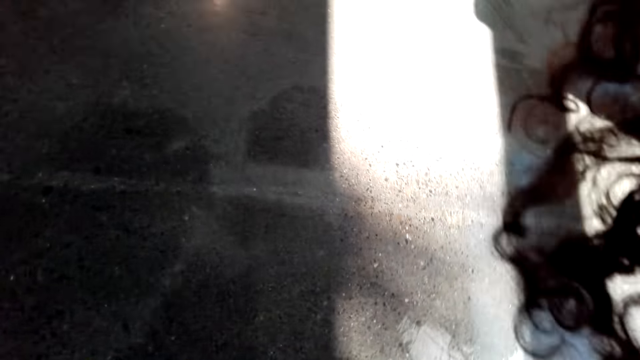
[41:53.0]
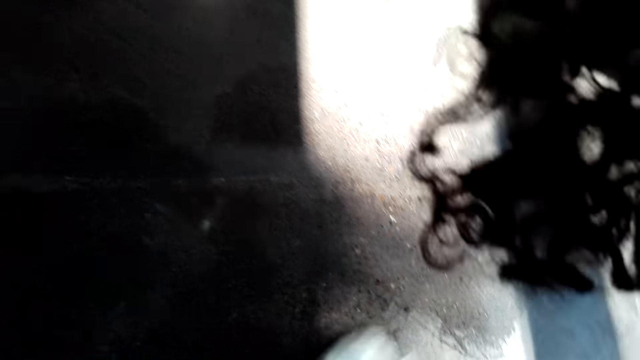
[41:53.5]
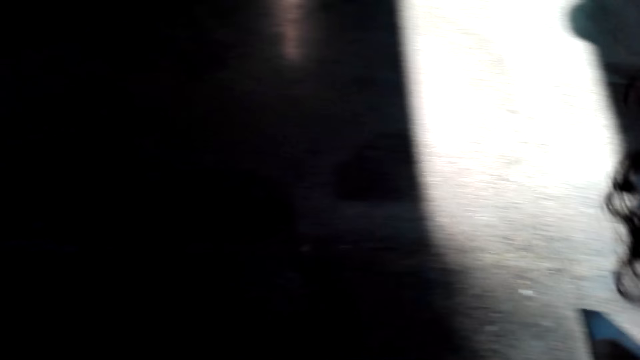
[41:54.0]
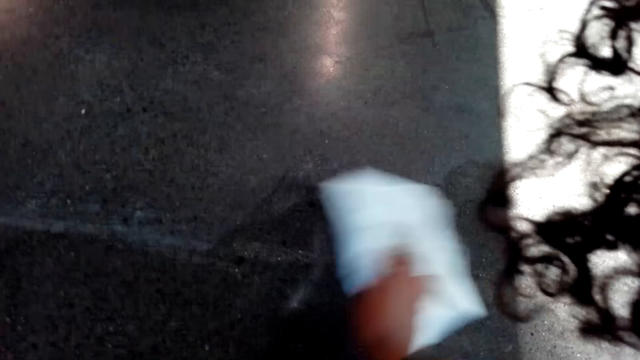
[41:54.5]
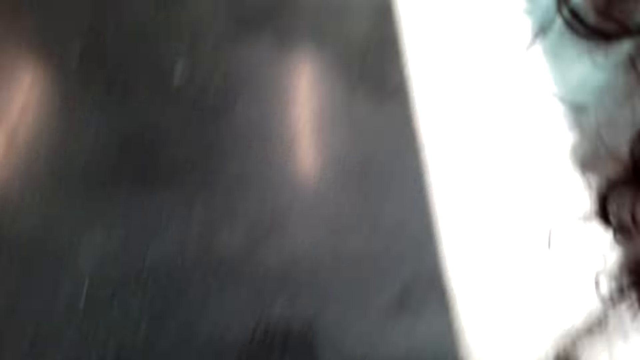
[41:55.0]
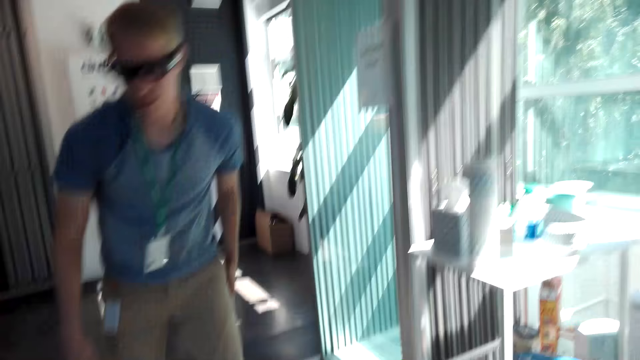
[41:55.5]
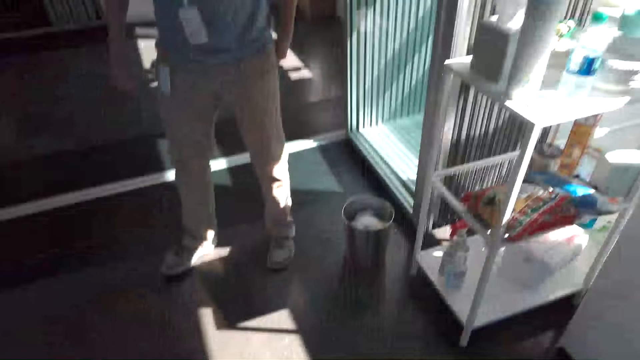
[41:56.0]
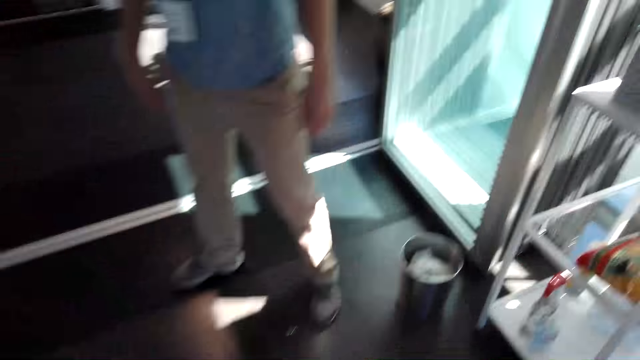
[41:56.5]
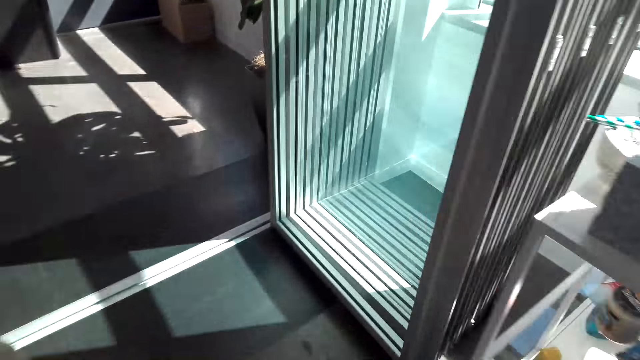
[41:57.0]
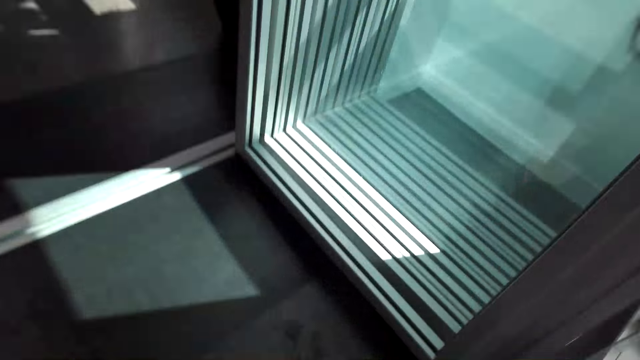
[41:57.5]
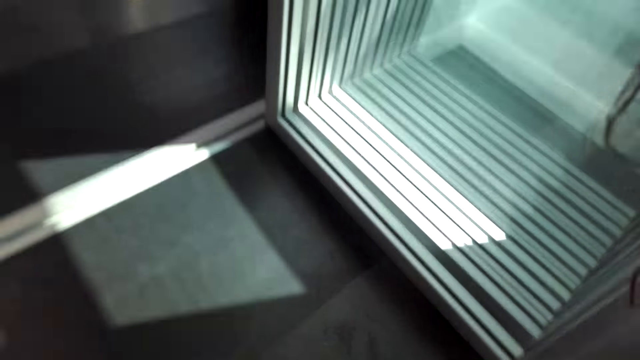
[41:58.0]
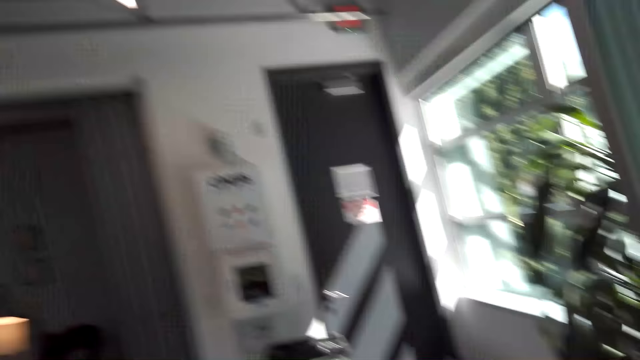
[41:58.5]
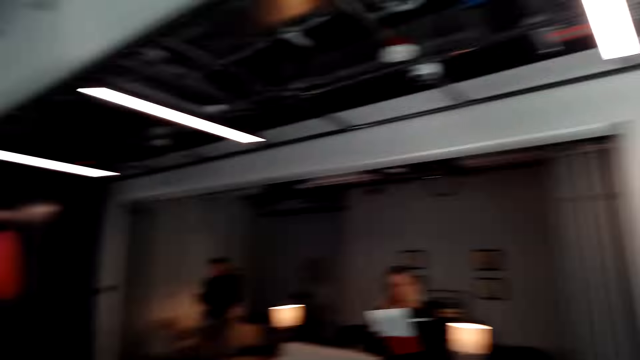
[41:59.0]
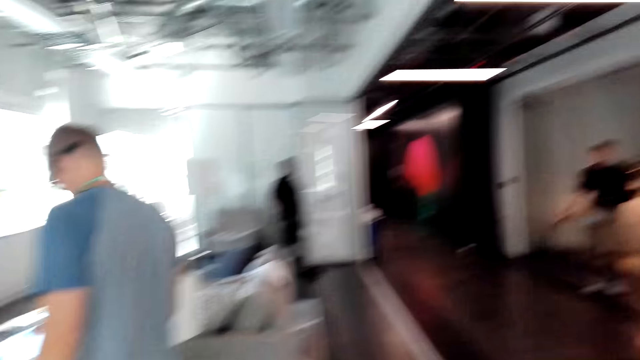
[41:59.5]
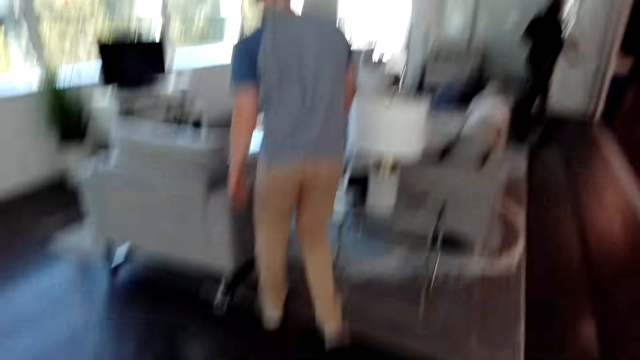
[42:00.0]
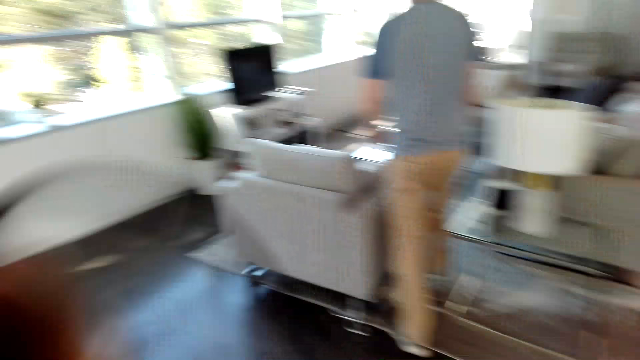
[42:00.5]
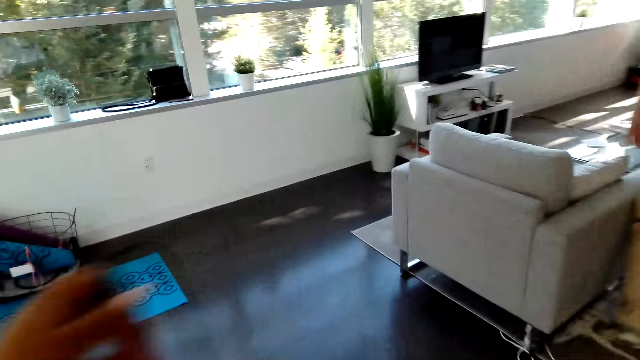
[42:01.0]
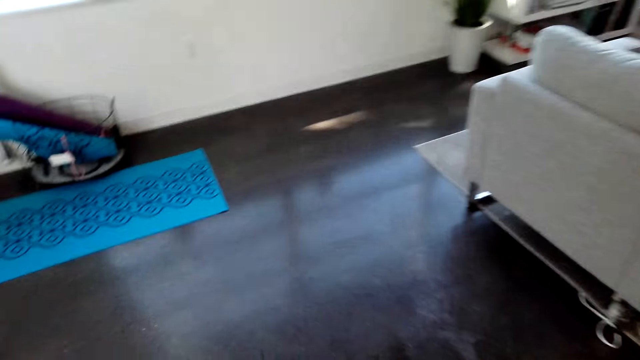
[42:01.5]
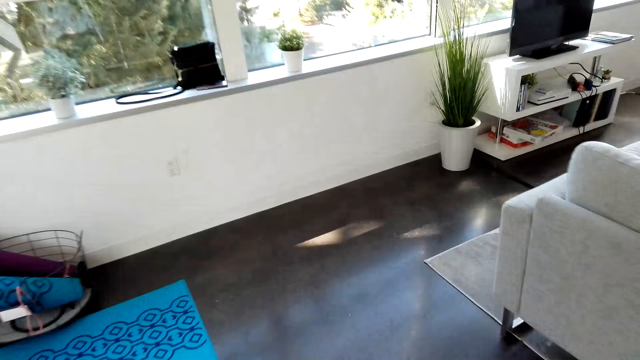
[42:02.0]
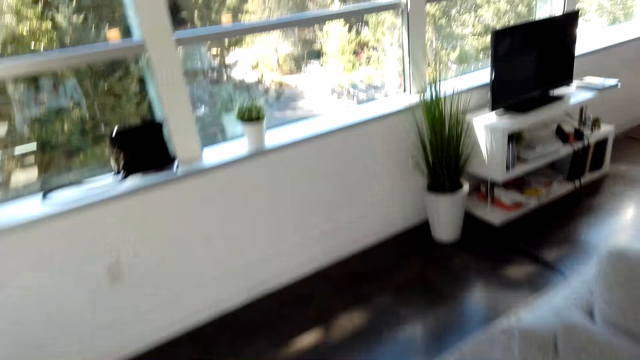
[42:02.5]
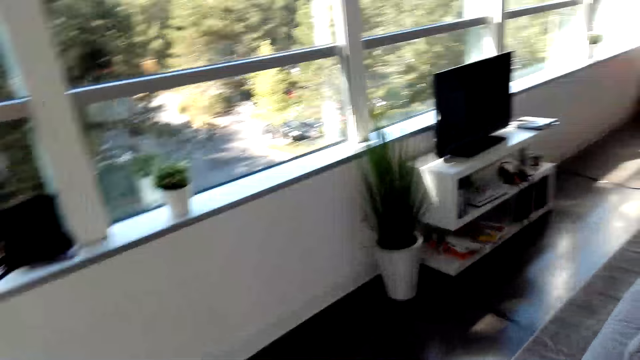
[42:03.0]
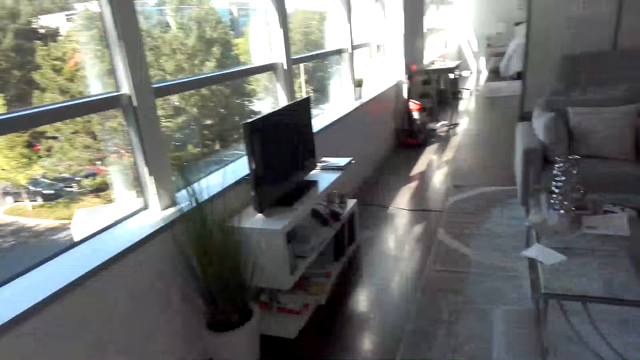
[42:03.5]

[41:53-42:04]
The camera wearer walks towards the dustbin. They throw the soft paper and turn to the other side. A man walks towards the couch. The camera wearer walks towards the couch and holds the cord.

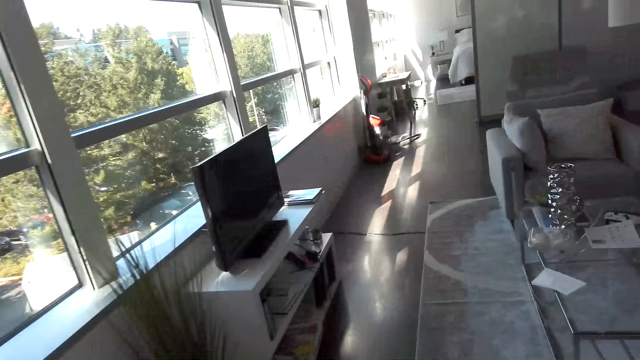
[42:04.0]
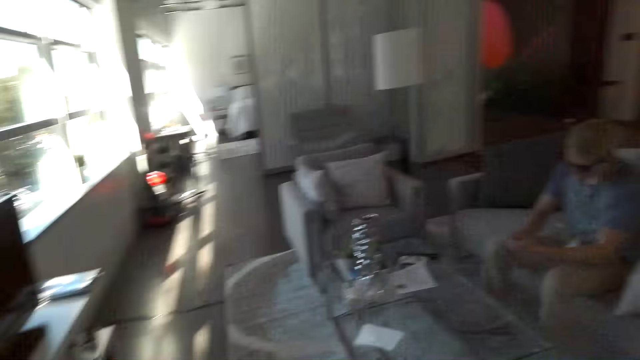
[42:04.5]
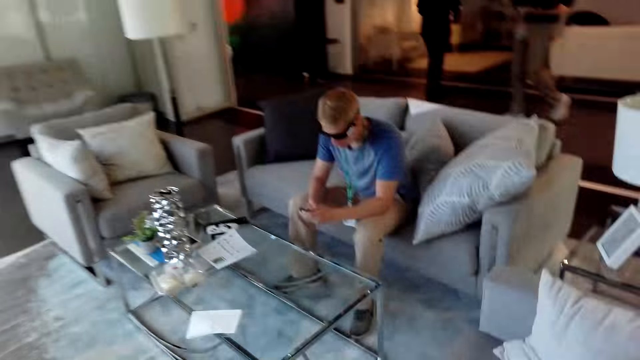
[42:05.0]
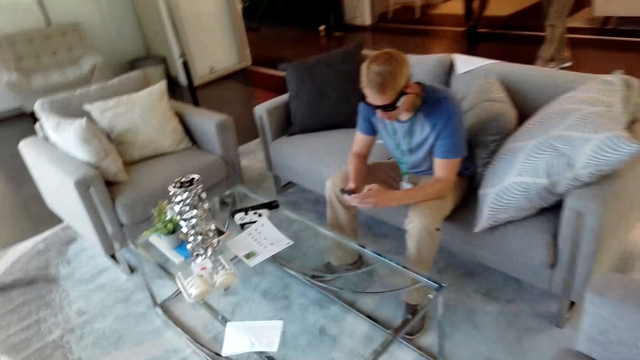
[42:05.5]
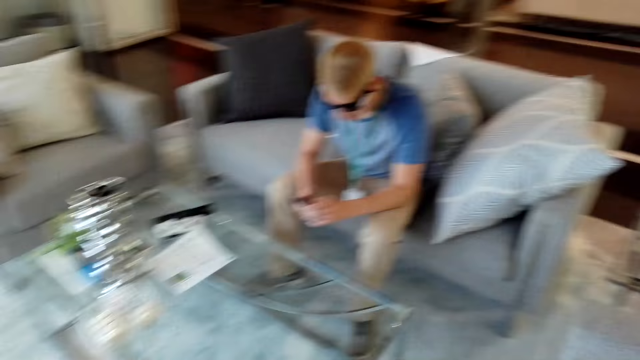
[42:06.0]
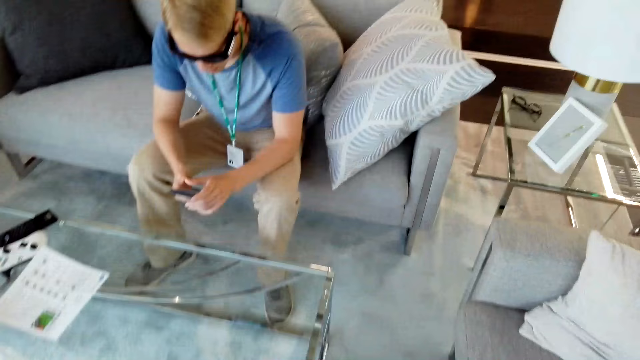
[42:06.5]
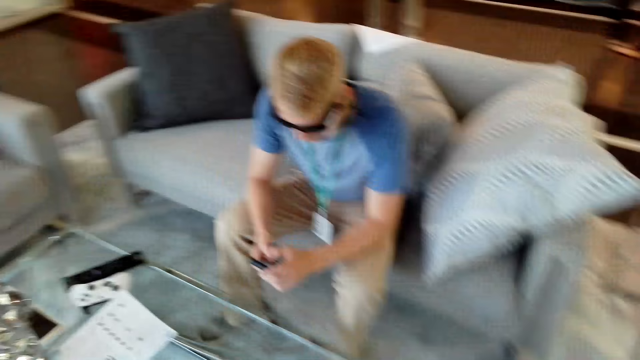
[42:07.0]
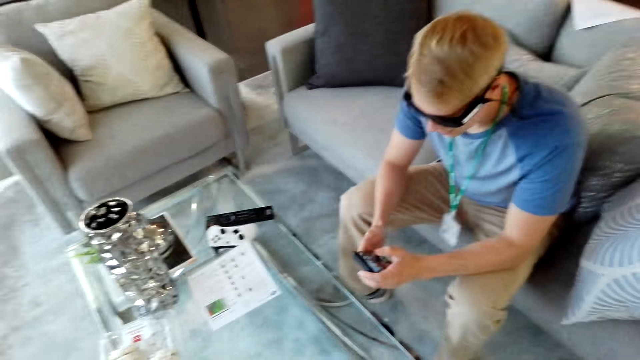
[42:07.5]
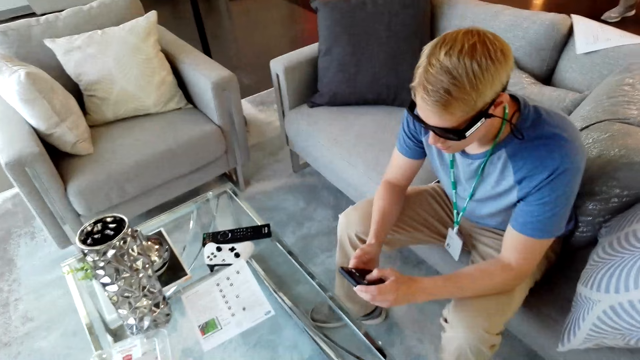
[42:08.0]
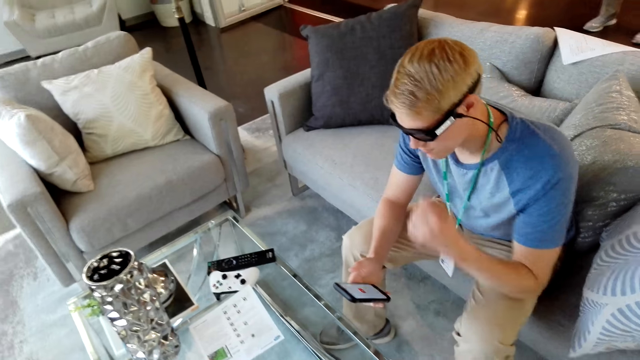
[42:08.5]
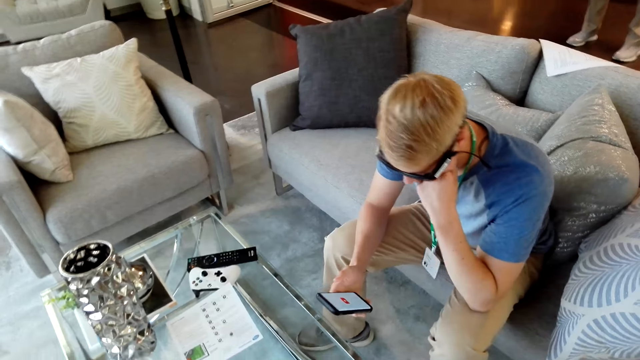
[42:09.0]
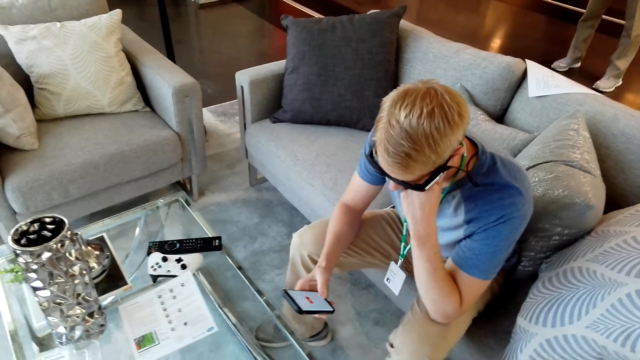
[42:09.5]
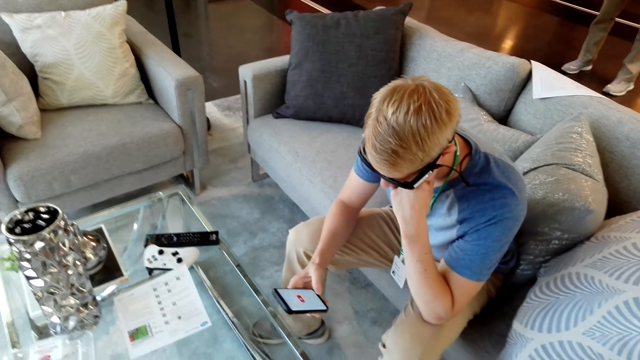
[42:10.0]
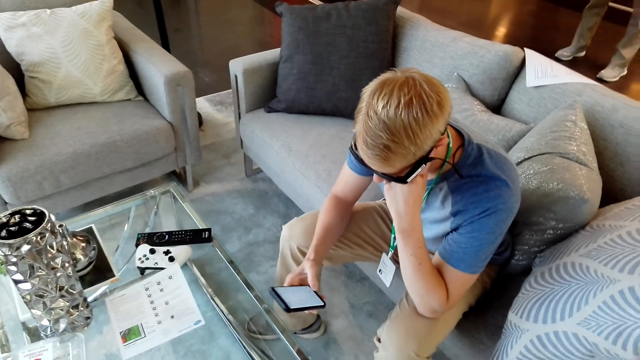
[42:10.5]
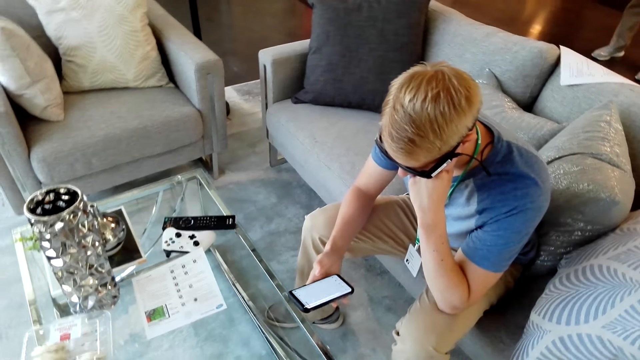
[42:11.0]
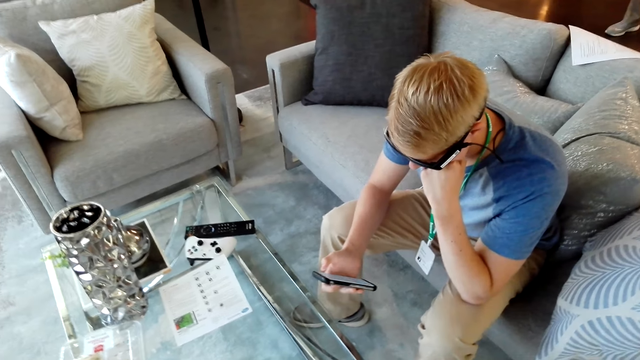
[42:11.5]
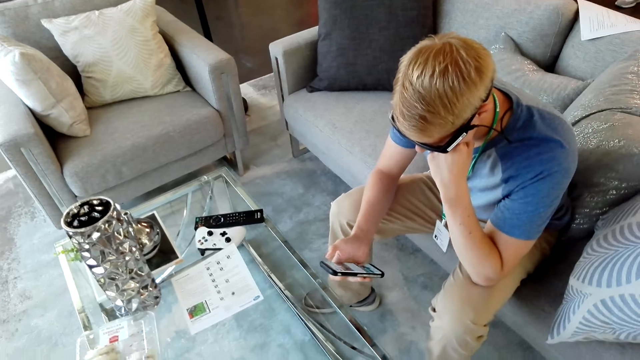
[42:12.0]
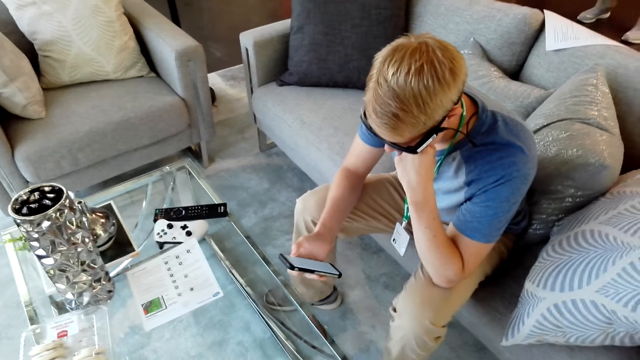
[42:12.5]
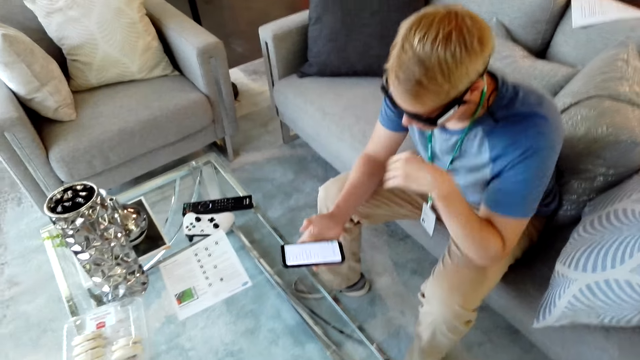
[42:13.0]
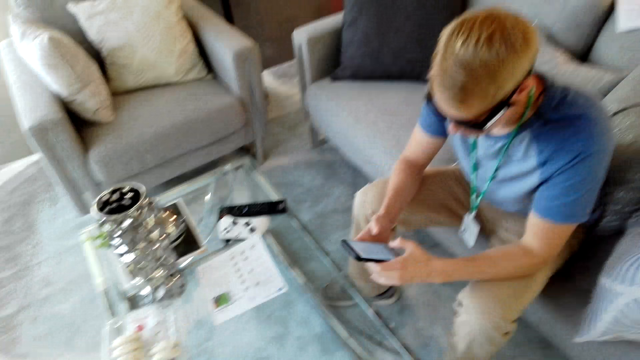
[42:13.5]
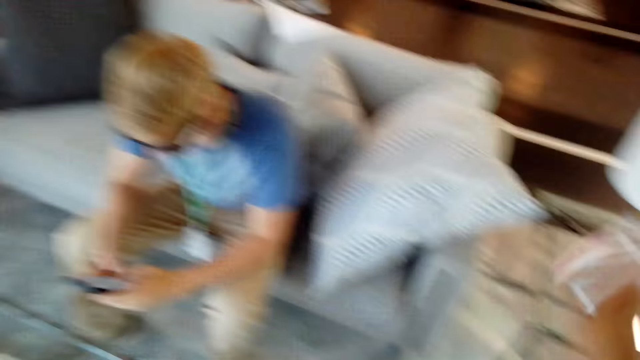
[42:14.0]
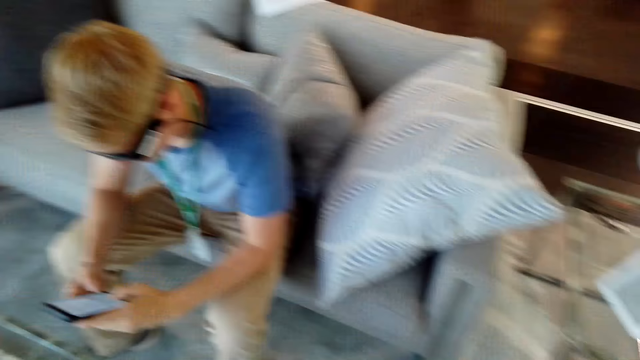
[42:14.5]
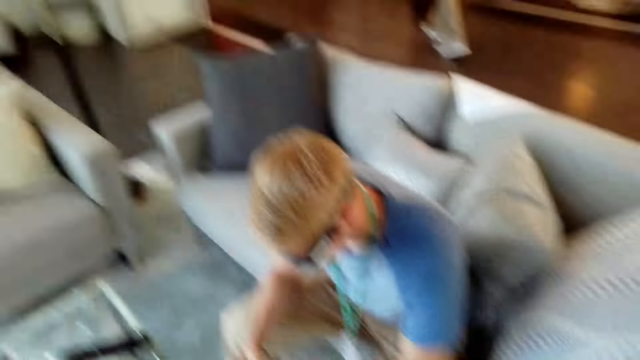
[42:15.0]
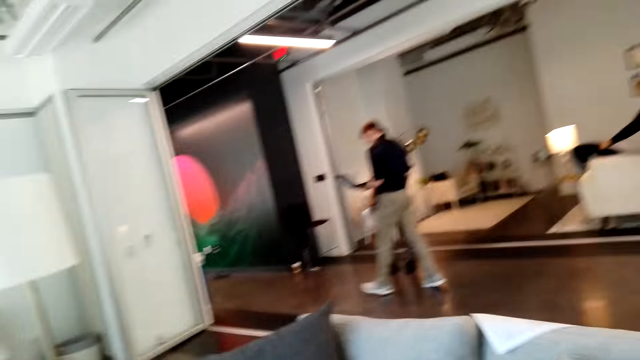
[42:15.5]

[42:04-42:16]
A man sits on the couch and holds the phone. The camera wearer sits on the chair. He lifts his hand. The man talks to the camera wearer and dials the phone. The camera wearer talks to the man. The man talks with the camera wearer. The camera wearer laughs.
